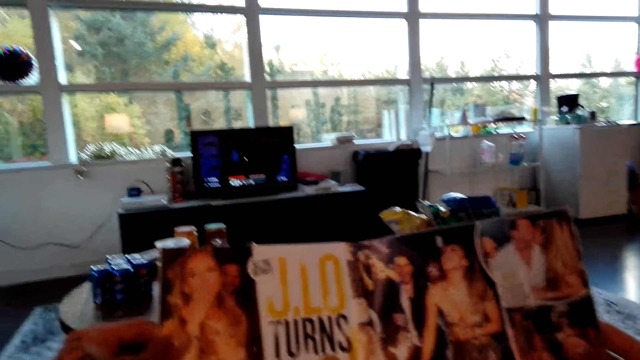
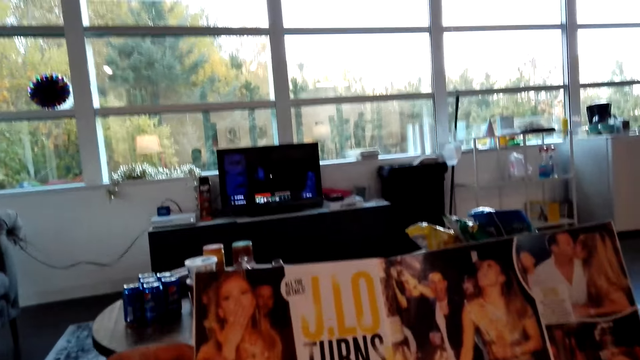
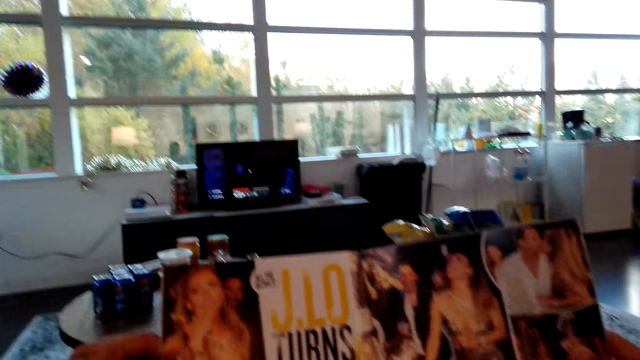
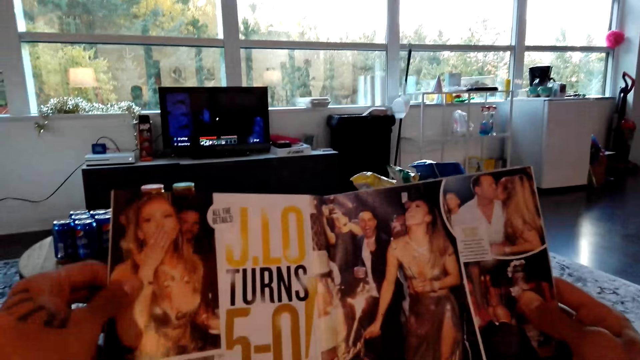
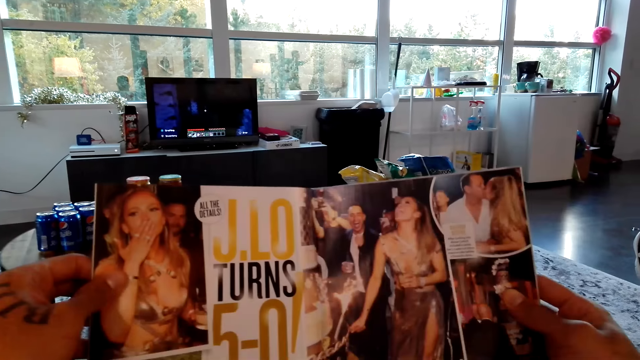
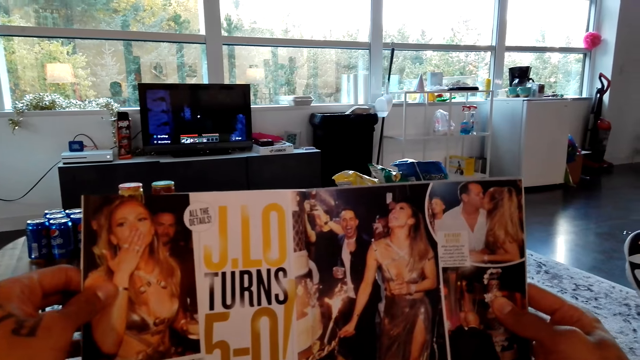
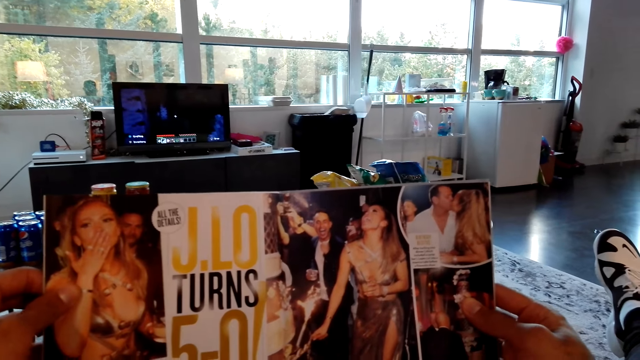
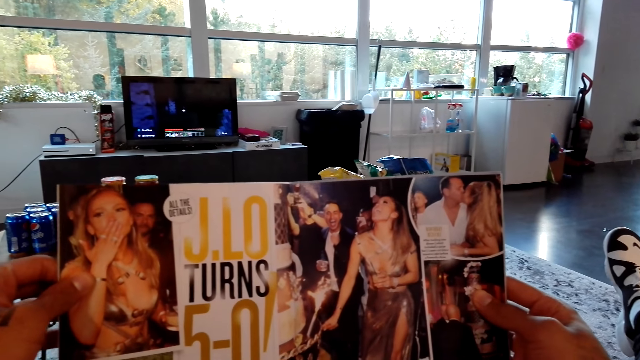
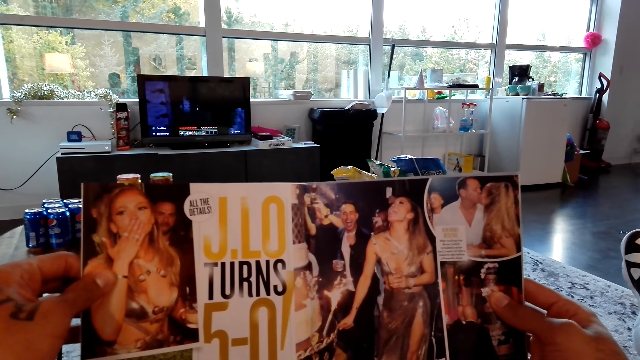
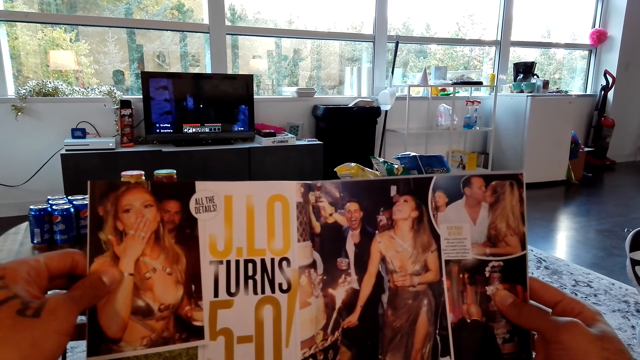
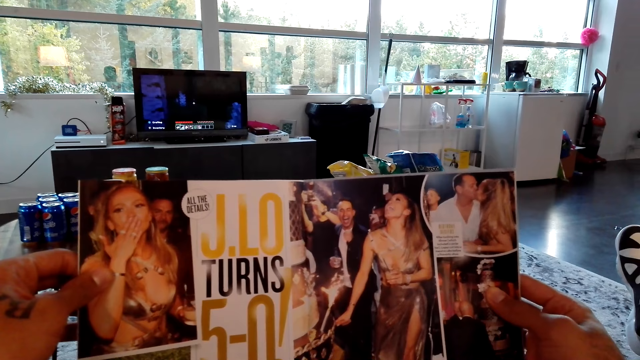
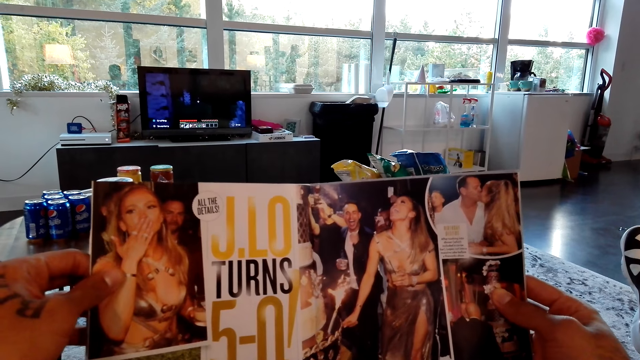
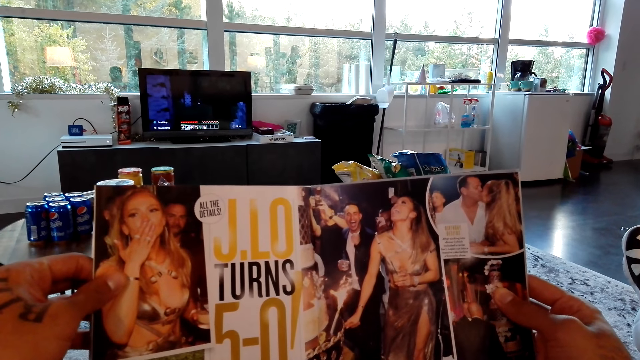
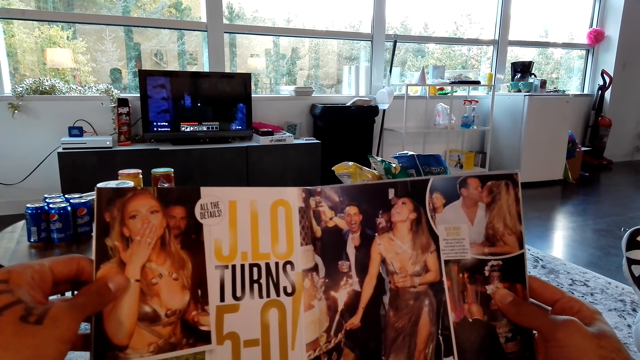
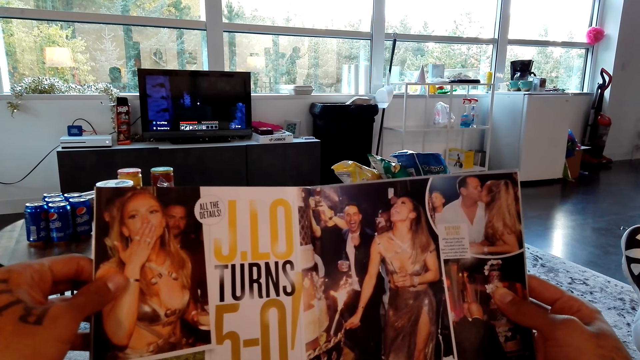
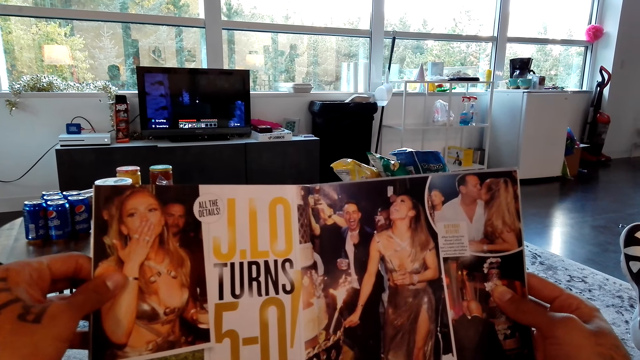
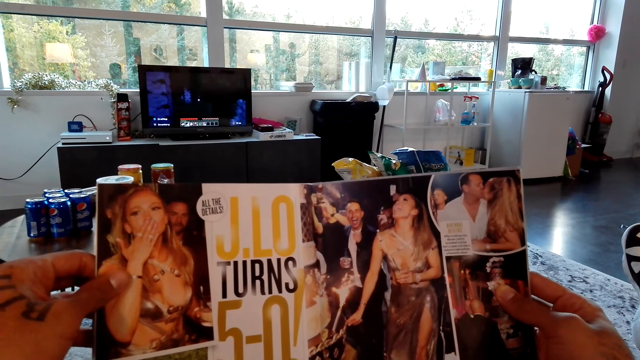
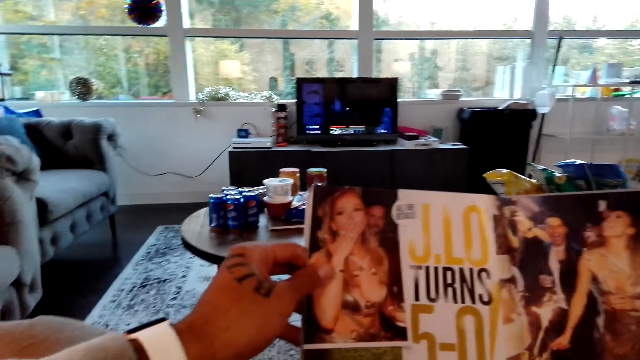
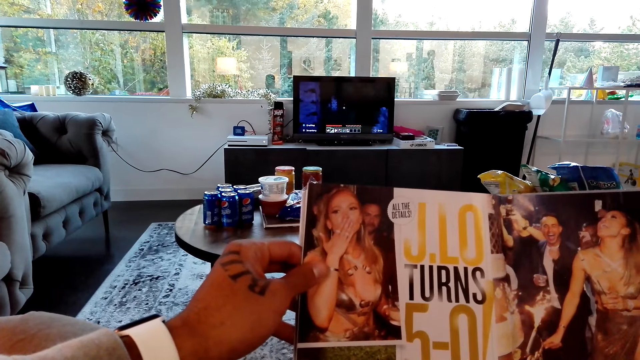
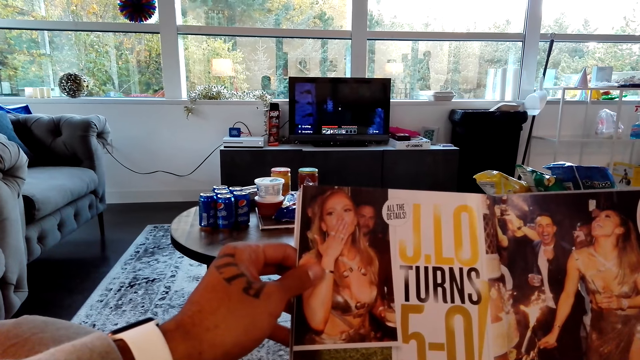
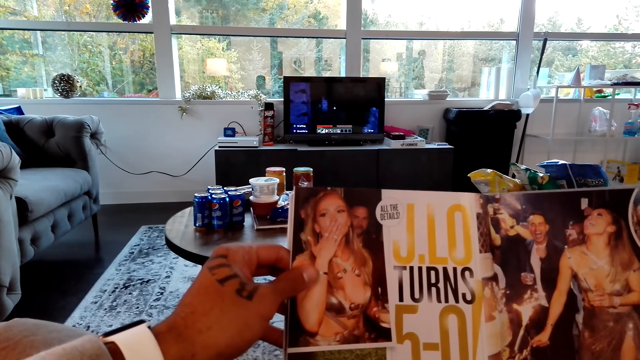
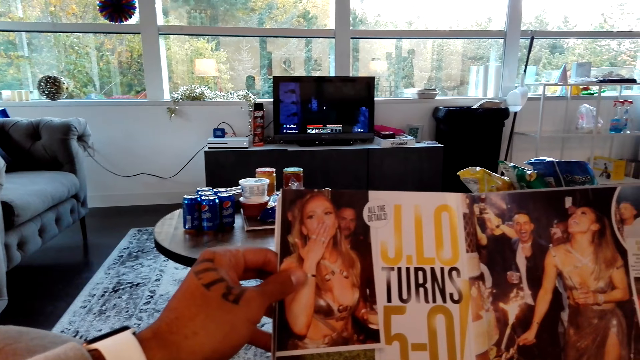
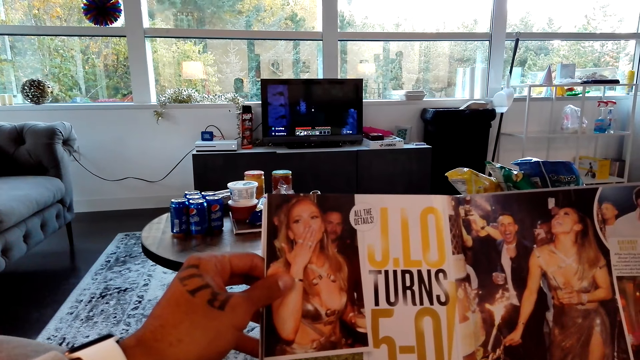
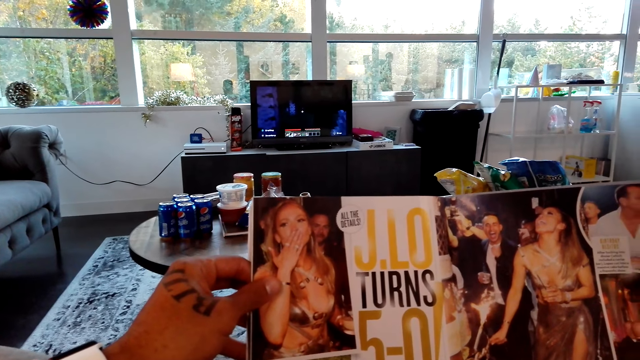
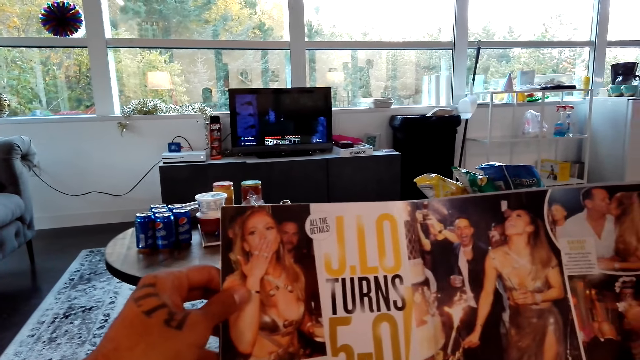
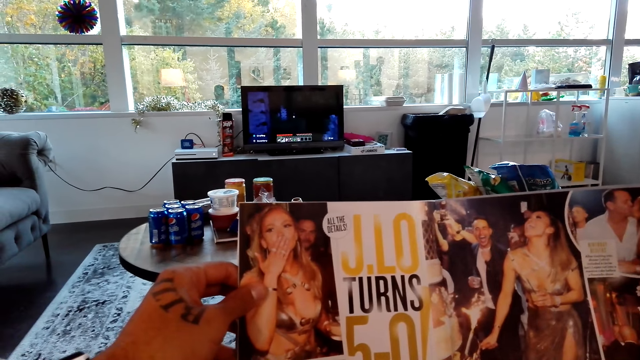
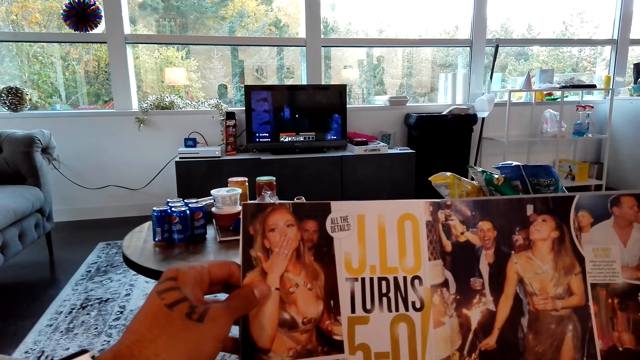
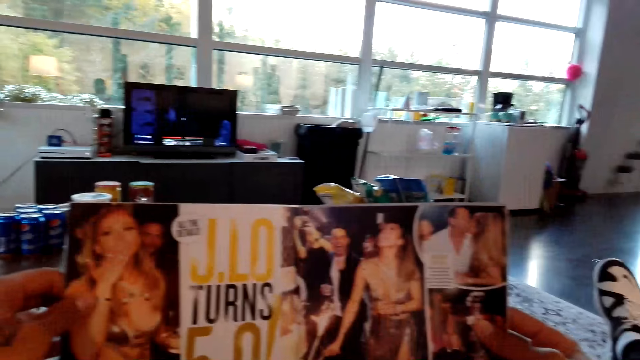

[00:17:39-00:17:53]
The camera wearer reads a magazine. They look around a room. They read the magazine.

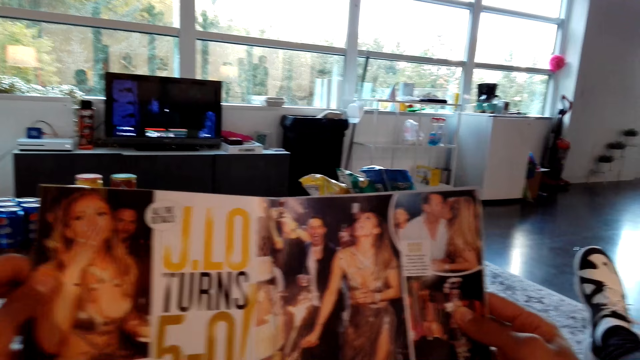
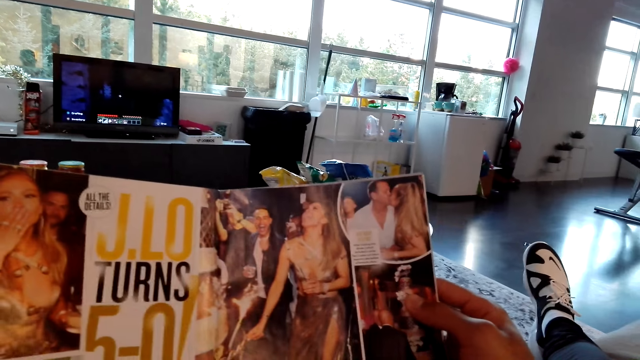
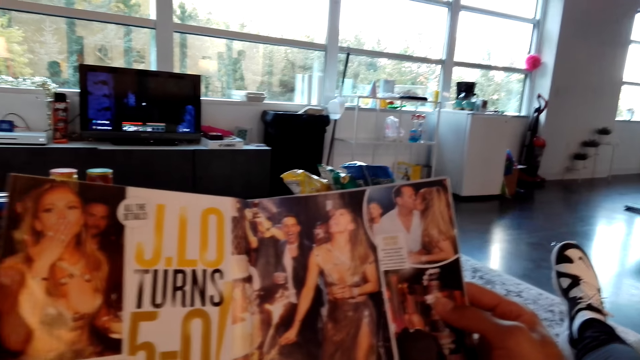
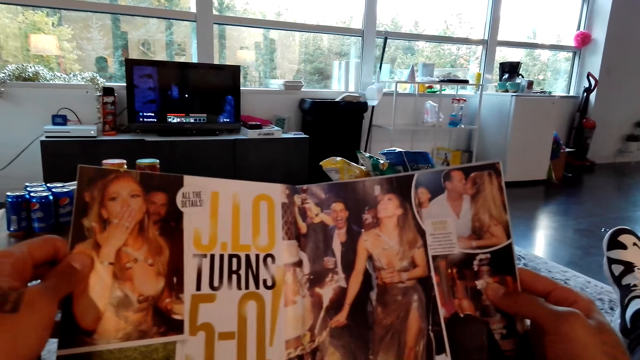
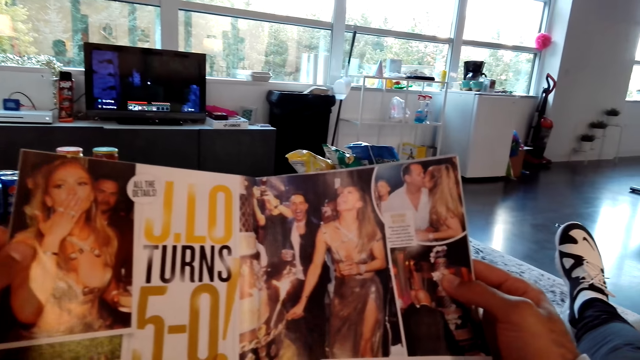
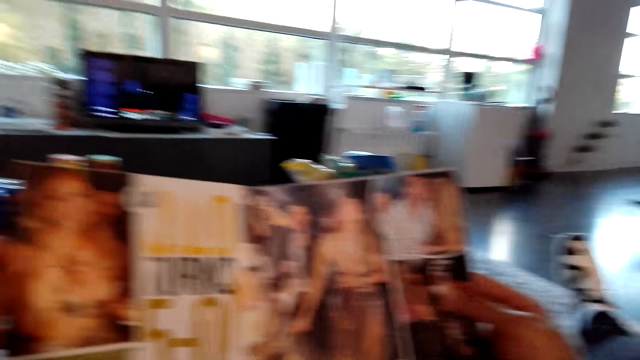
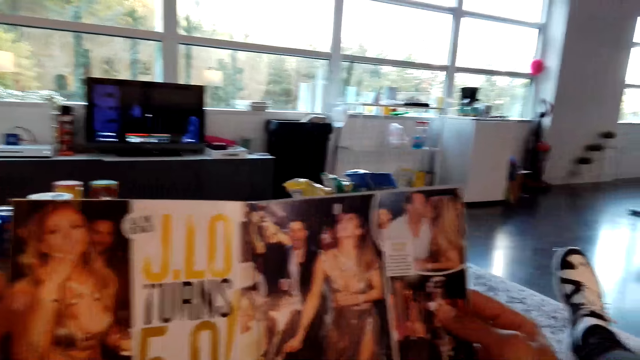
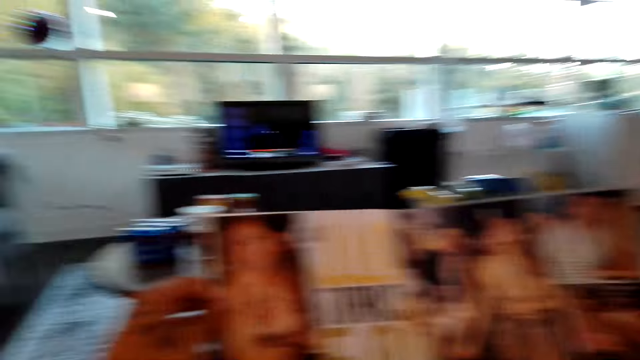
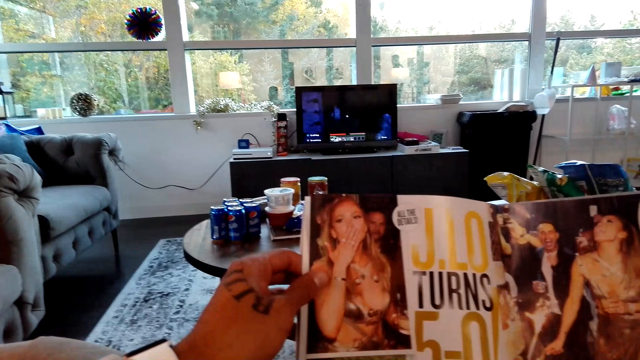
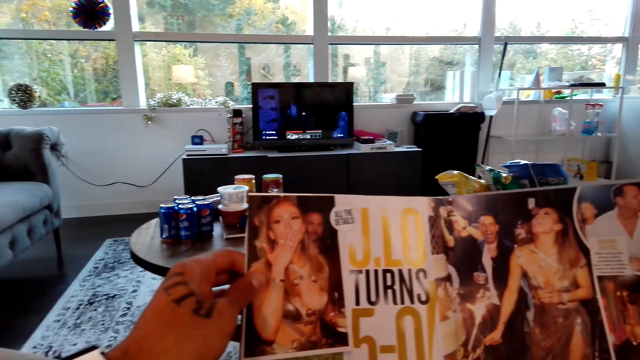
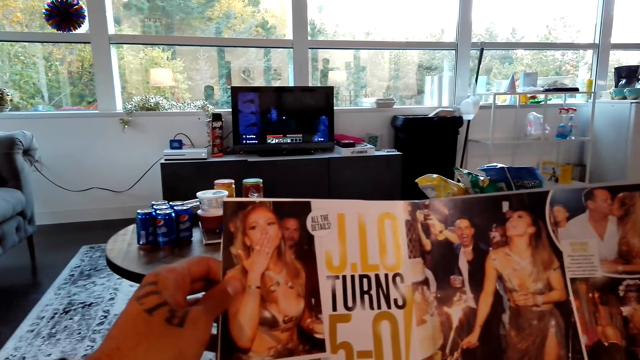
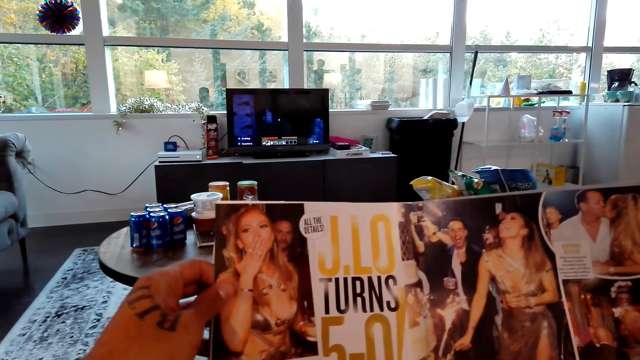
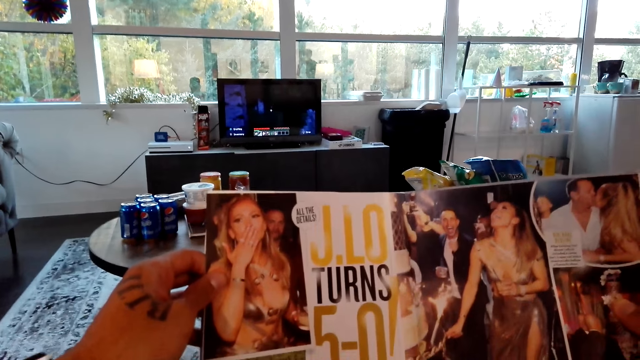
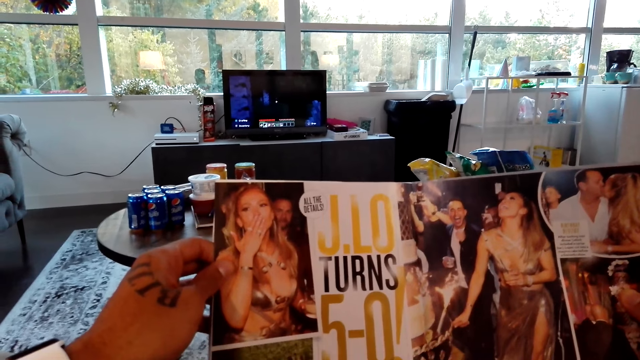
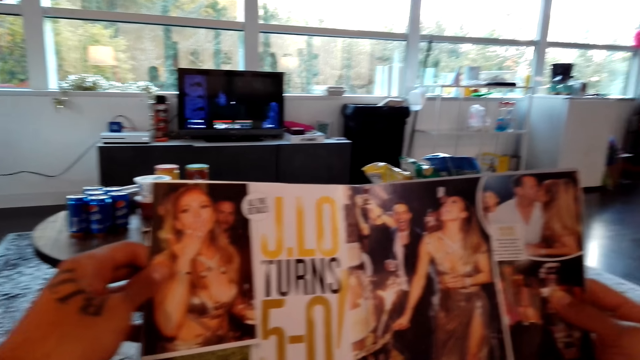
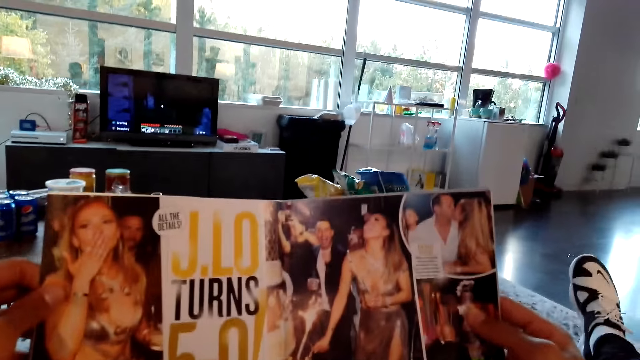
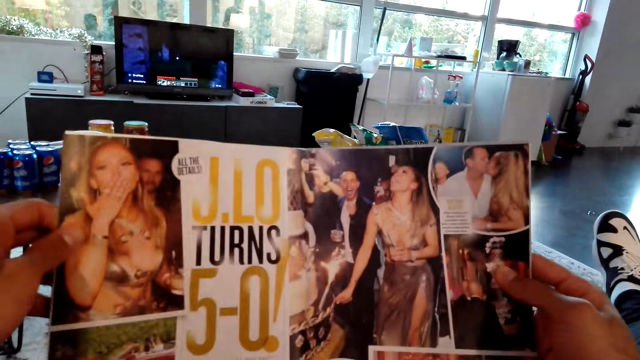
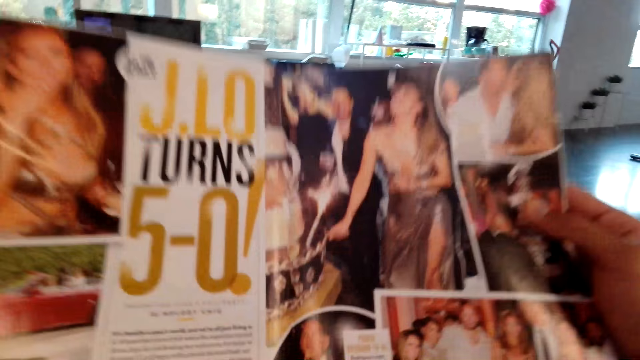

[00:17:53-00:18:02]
The camera wearer interacts with a man. They read a magazine.
